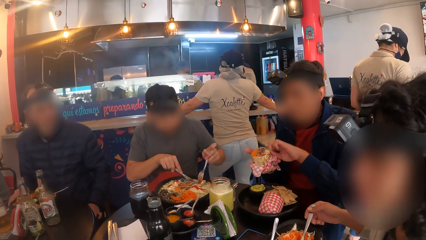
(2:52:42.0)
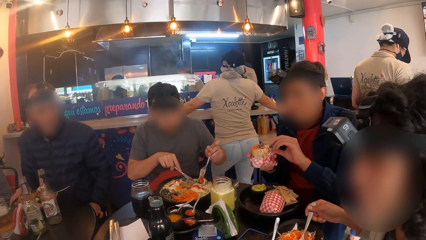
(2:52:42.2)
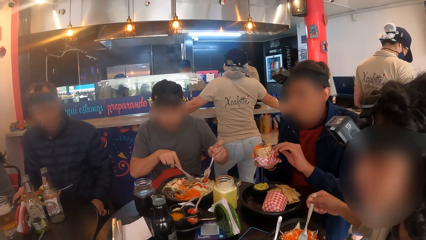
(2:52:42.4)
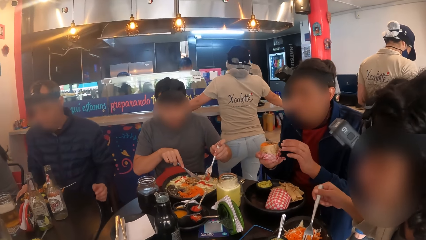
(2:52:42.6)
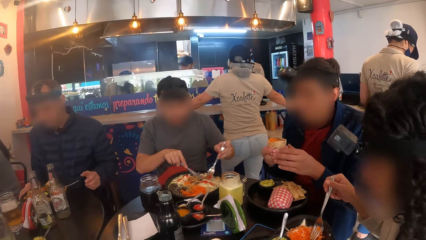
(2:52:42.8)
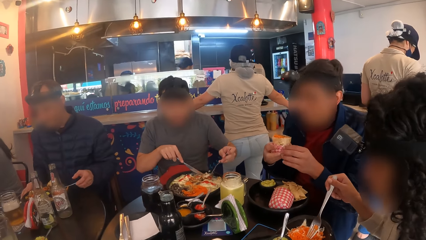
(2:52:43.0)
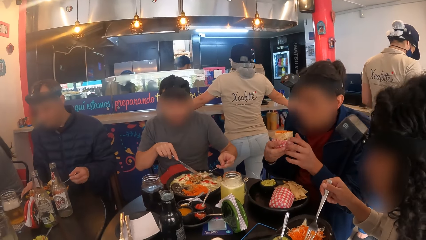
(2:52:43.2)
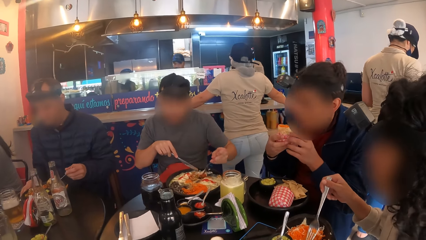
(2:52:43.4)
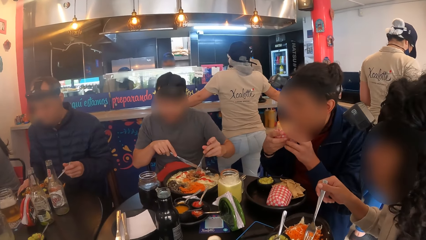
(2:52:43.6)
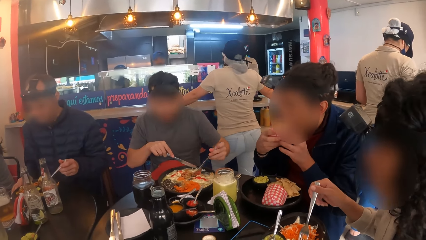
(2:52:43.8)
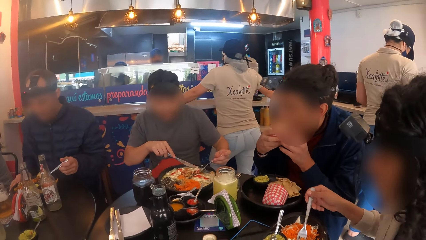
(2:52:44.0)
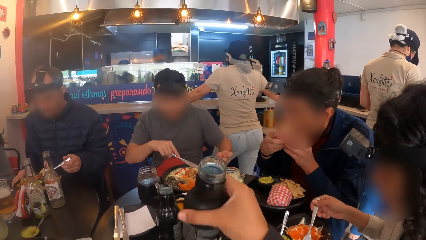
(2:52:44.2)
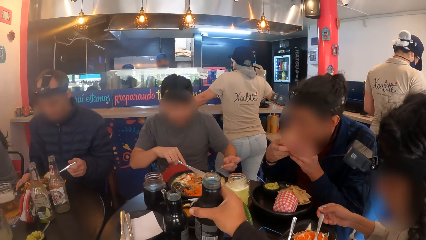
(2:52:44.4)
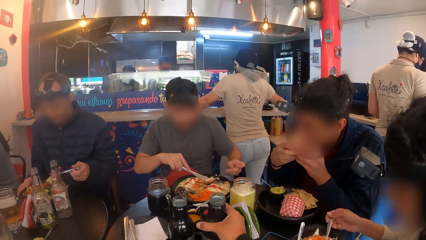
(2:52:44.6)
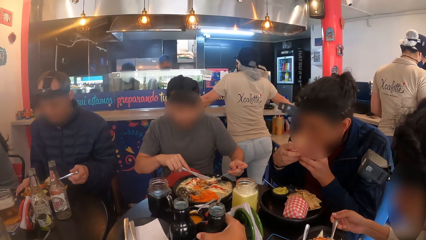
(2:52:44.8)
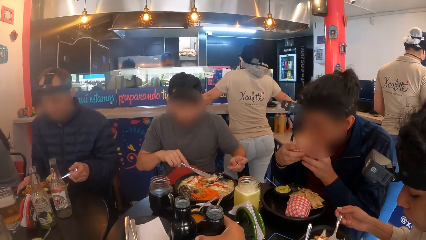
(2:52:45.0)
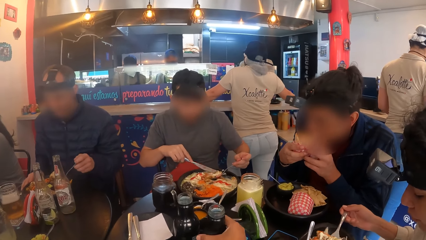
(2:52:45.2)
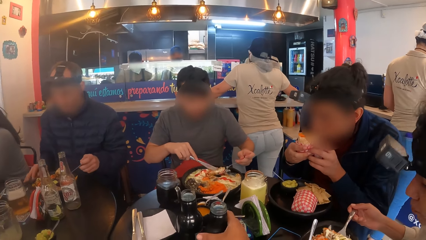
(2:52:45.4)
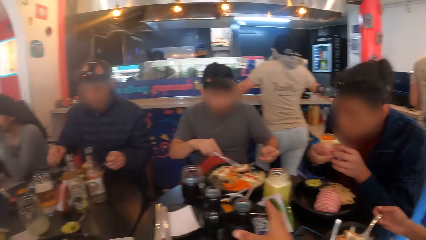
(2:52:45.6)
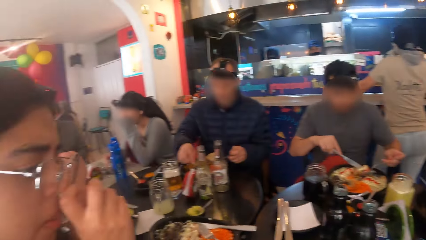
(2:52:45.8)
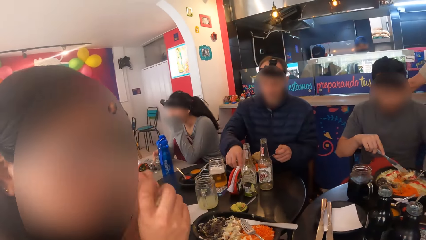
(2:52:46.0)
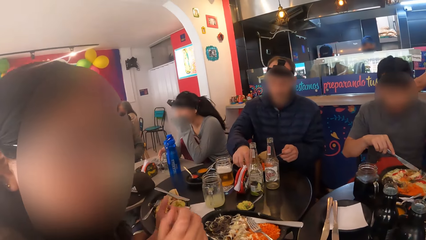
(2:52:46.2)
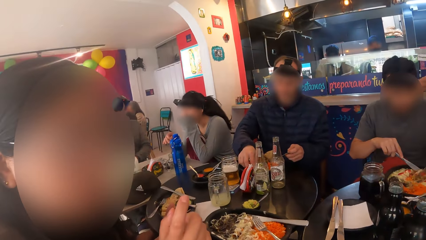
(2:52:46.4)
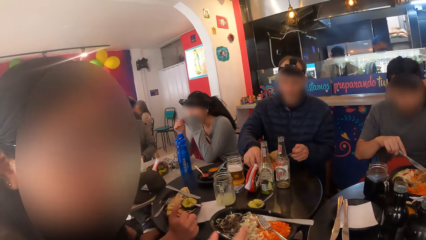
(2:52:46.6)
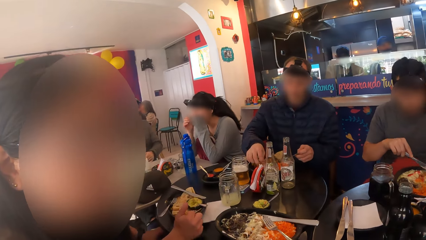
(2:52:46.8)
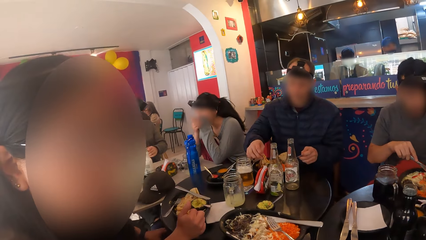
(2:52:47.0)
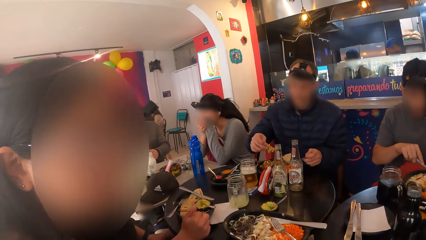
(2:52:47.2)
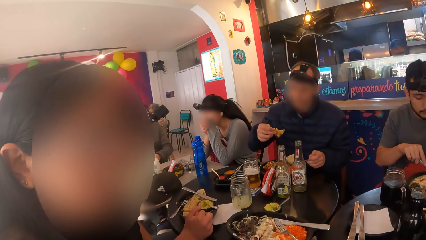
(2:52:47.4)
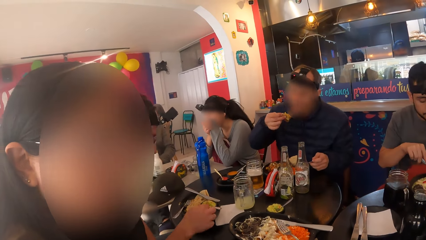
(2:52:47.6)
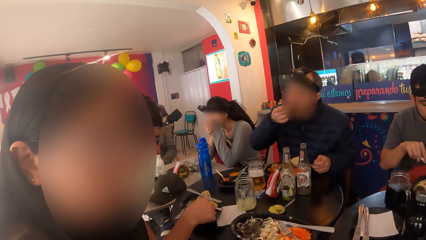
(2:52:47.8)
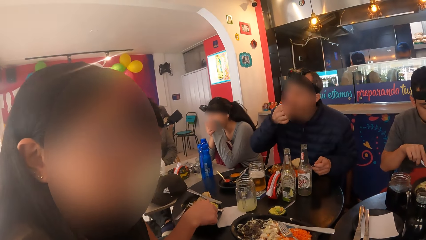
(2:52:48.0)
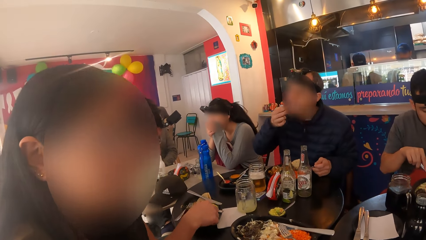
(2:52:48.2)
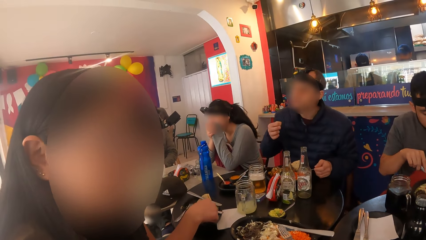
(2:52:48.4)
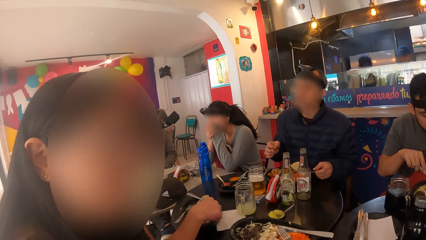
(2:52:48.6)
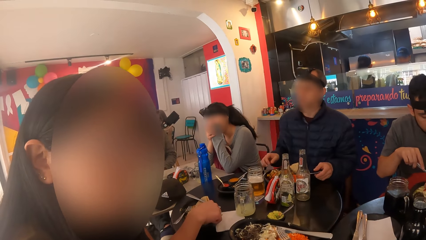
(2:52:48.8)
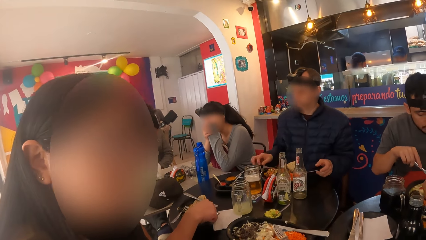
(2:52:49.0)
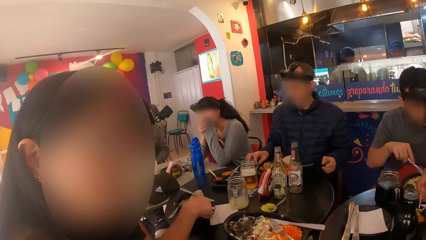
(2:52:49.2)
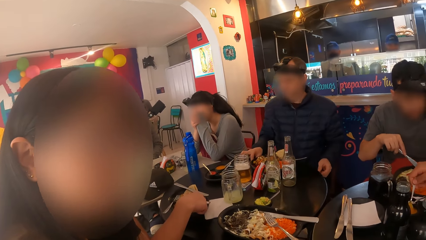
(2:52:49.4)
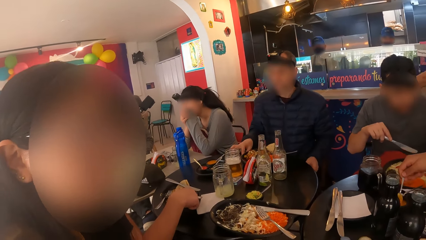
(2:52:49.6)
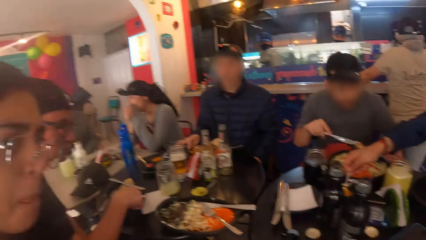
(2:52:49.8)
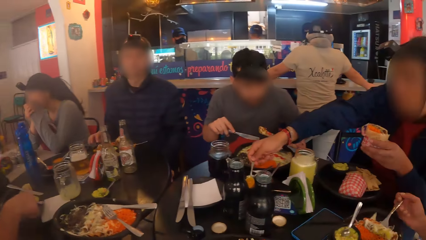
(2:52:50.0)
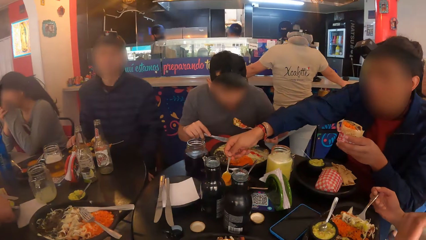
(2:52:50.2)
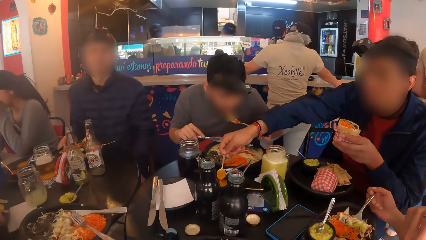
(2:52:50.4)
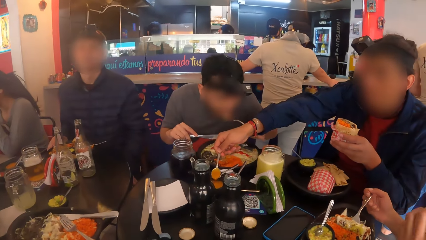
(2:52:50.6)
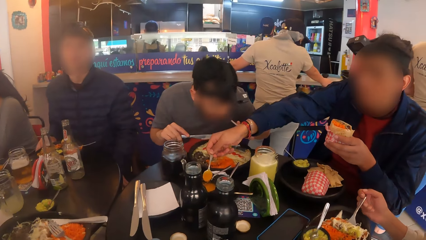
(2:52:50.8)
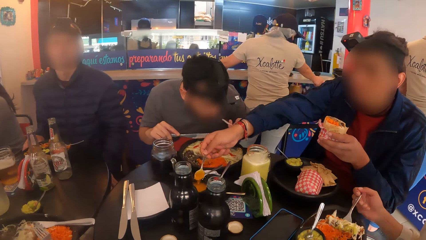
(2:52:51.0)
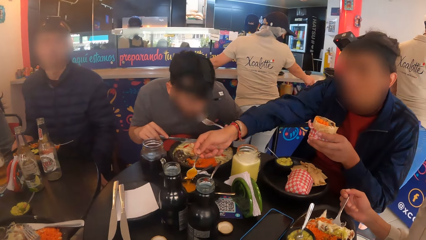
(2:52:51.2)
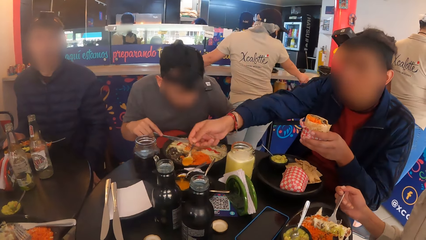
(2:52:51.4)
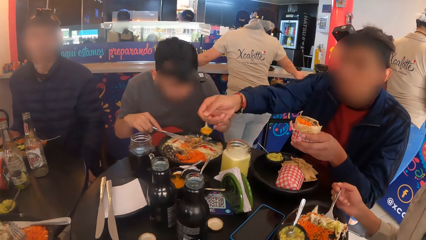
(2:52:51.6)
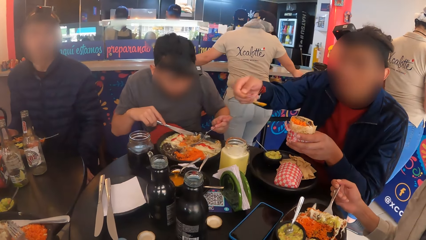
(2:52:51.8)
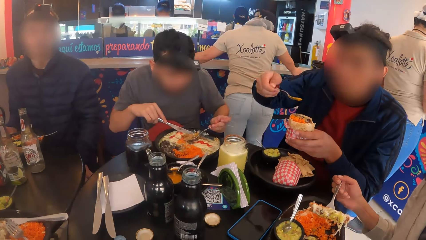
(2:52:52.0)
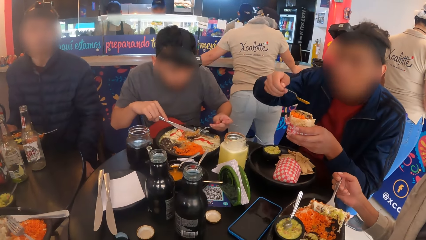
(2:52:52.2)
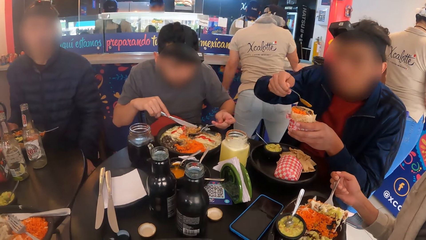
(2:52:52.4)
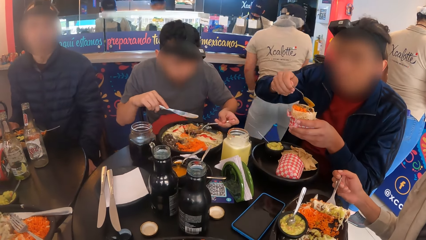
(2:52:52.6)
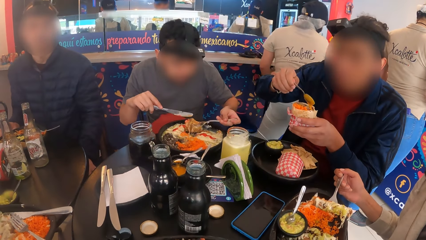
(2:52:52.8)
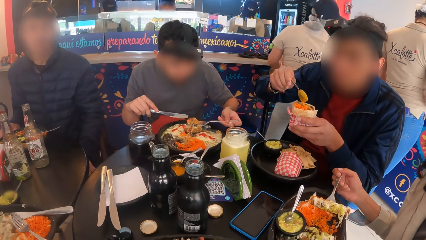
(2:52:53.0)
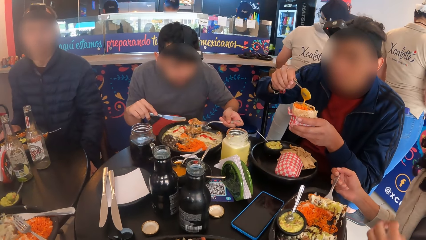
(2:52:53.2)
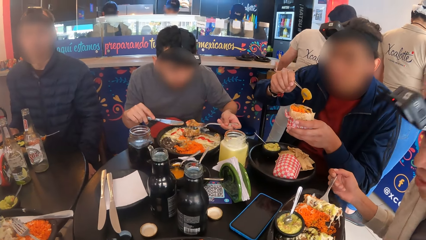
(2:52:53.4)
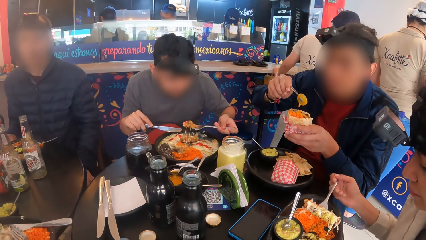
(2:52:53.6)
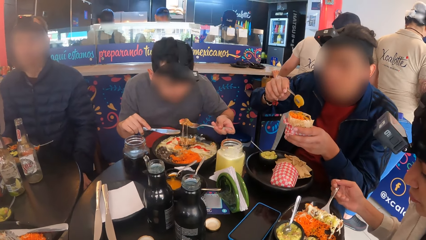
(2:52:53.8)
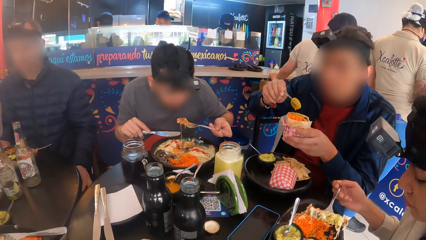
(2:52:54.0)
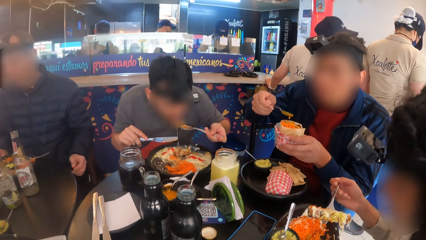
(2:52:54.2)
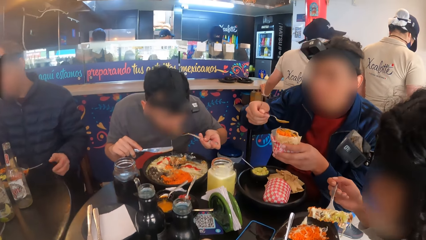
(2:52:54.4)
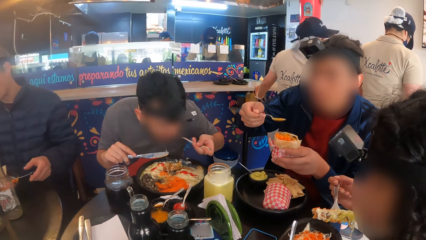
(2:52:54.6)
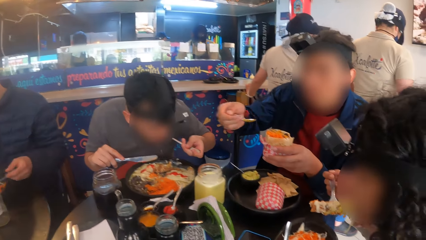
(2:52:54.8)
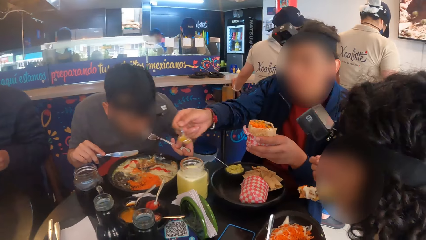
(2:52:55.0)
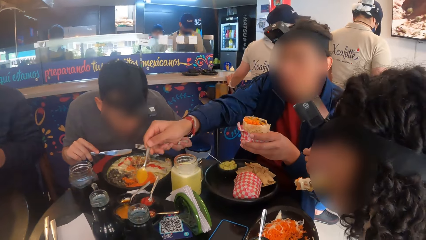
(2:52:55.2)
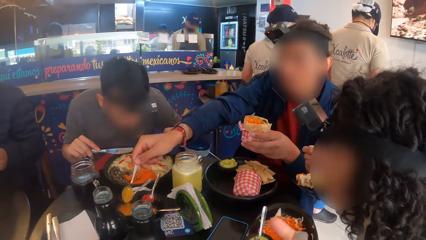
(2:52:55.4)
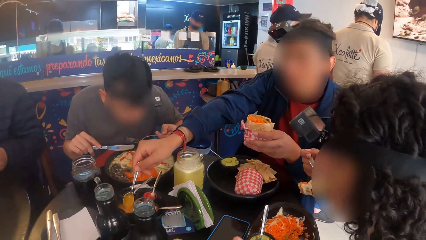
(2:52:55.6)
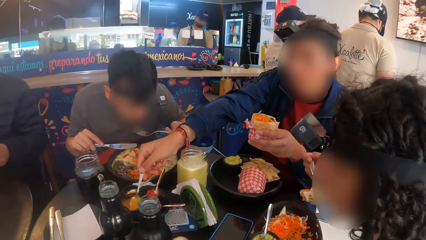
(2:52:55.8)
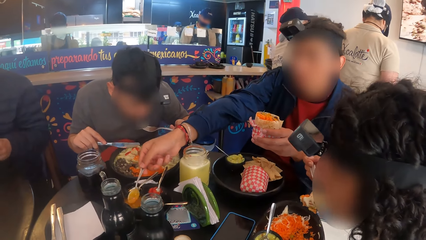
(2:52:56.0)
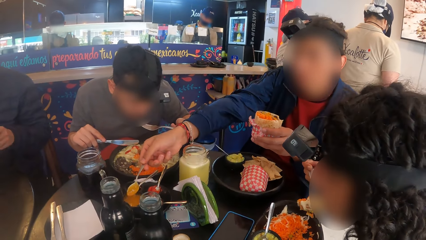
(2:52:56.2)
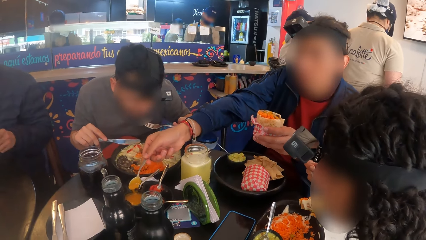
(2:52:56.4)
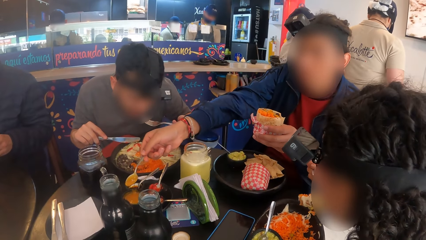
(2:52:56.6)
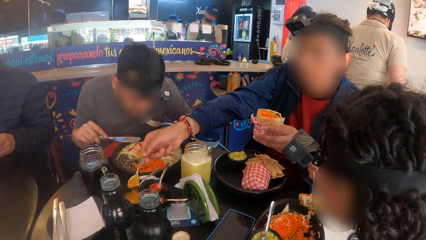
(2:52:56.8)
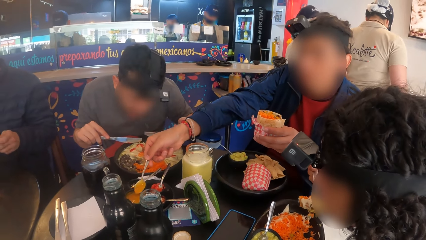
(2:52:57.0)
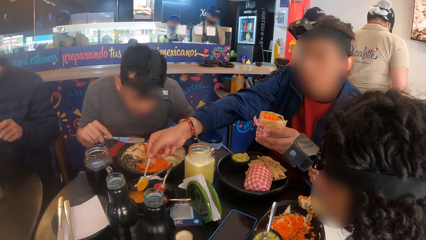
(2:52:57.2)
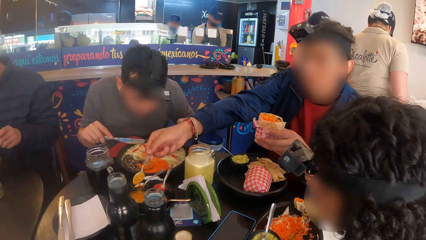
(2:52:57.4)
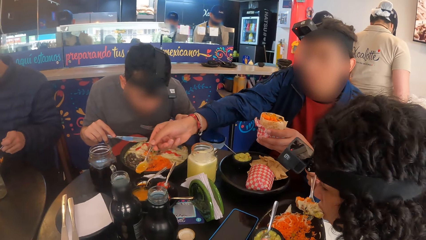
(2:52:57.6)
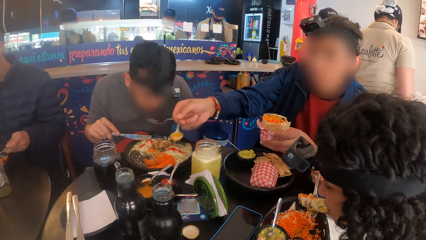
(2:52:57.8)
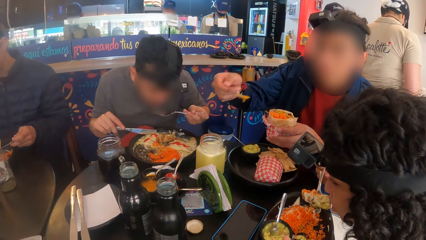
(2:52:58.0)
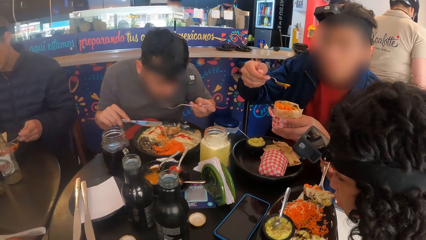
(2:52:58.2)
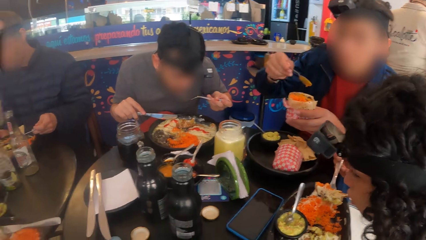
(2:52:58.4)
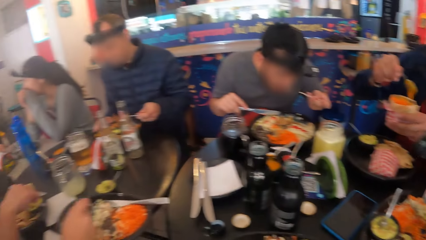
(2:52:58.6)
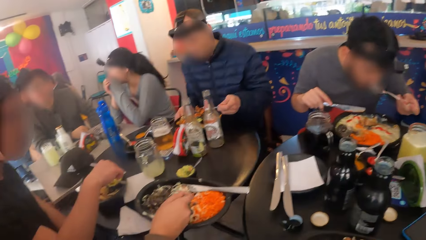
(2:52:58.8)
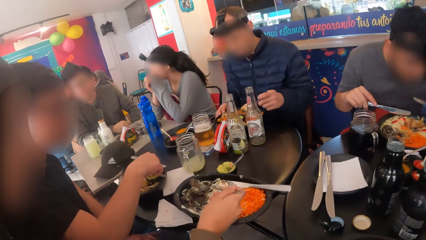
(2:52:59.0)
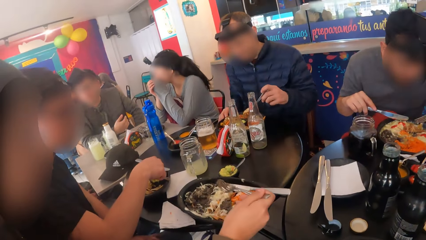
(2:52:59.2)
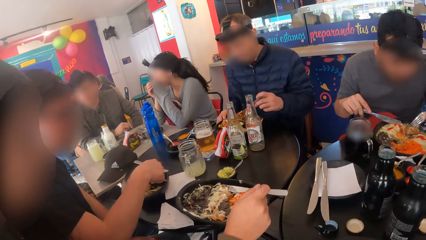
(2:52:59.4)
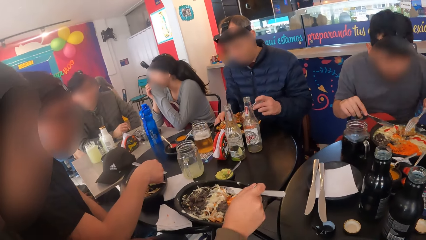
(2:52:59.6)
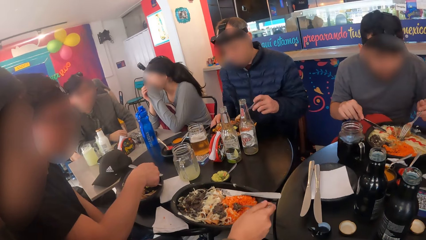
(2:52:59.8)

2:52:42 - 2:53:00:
A man eats chips from a plate on the table with his right hand. Another man eats the sandwich in both hands. The camera wearer drops the bottle on the table. A woman interacts with the camera wearer. The first man eats chips from the plate on the table with his right hand. The other man picks up a spoon from the plate with his right hand. He scoops sauce from the plate with the spoon in his right hand to the sandwich in his left hand. He scoops the sauce again. The first man eats chips from the plate on the table with a spoon in his left hand.
